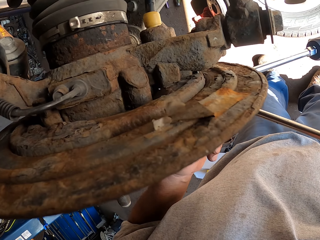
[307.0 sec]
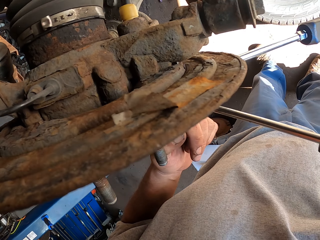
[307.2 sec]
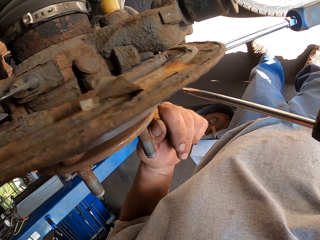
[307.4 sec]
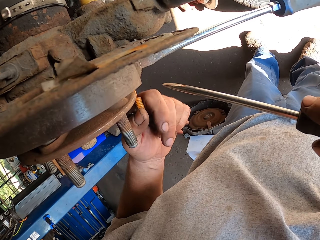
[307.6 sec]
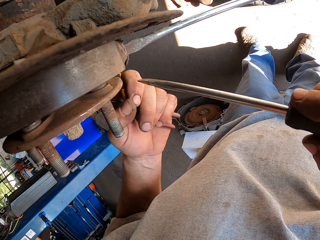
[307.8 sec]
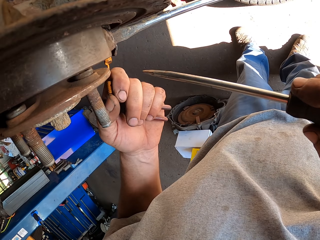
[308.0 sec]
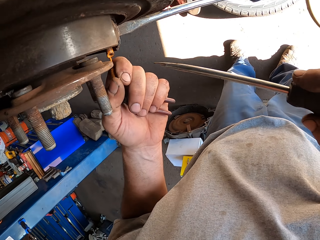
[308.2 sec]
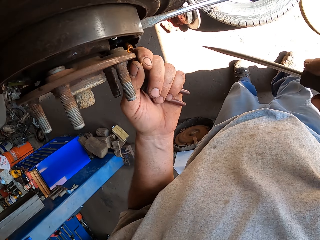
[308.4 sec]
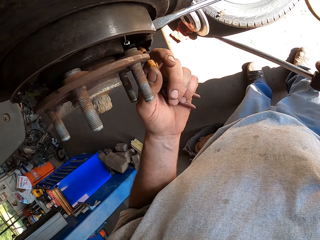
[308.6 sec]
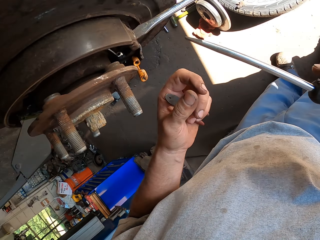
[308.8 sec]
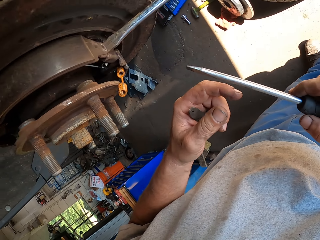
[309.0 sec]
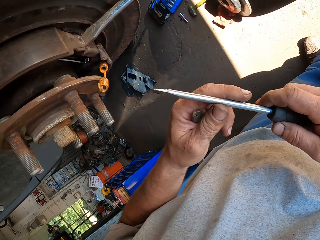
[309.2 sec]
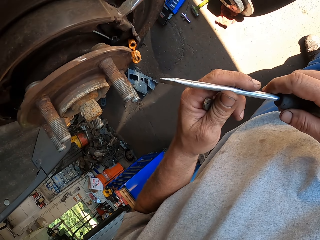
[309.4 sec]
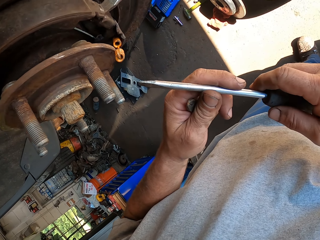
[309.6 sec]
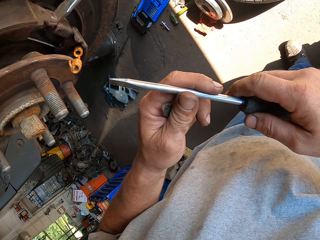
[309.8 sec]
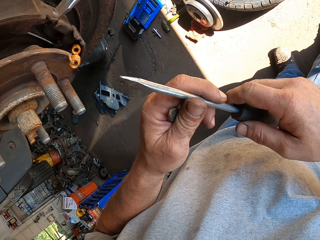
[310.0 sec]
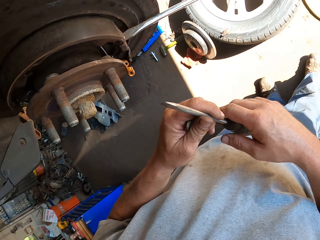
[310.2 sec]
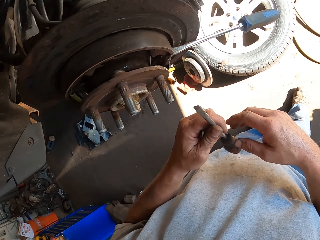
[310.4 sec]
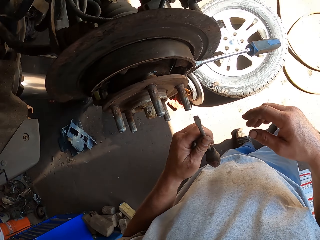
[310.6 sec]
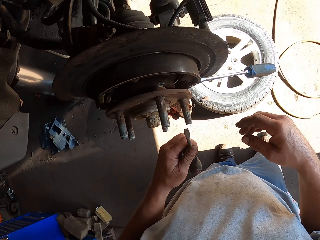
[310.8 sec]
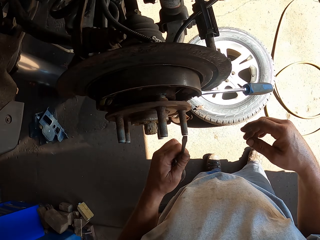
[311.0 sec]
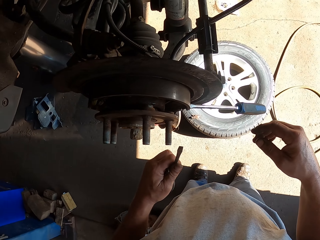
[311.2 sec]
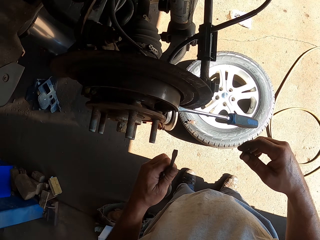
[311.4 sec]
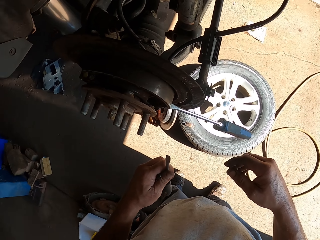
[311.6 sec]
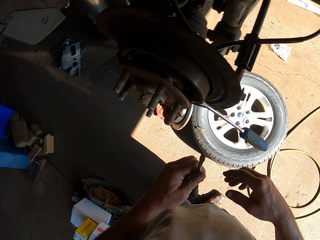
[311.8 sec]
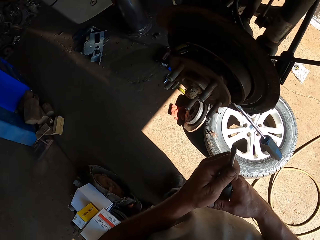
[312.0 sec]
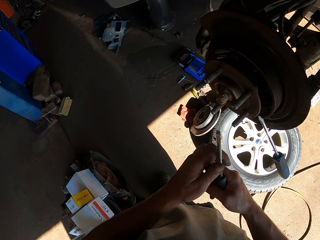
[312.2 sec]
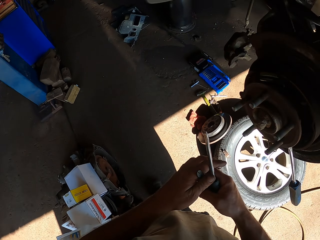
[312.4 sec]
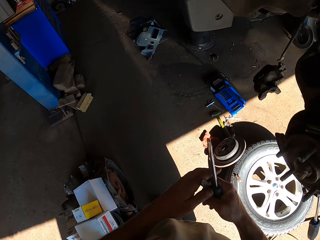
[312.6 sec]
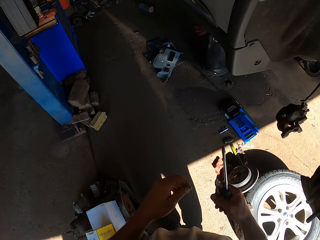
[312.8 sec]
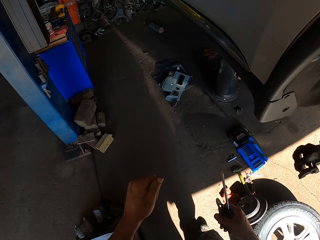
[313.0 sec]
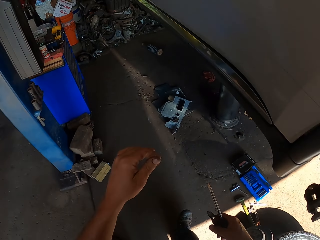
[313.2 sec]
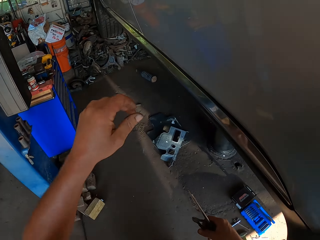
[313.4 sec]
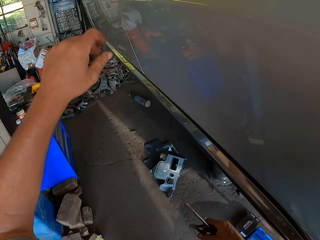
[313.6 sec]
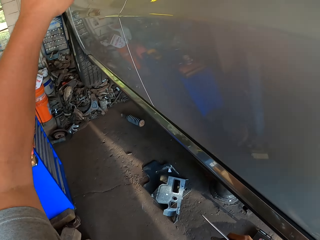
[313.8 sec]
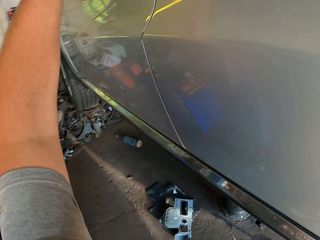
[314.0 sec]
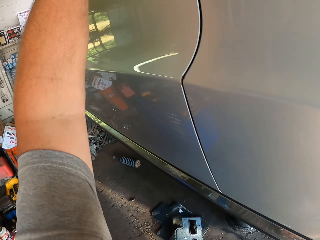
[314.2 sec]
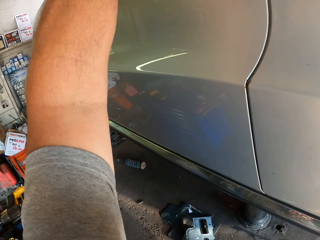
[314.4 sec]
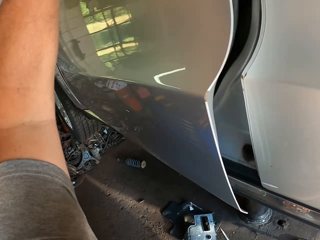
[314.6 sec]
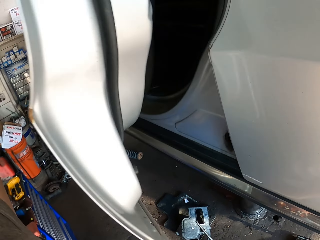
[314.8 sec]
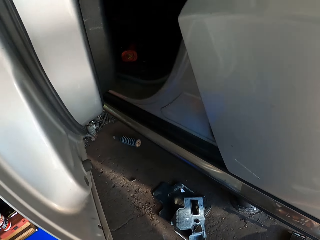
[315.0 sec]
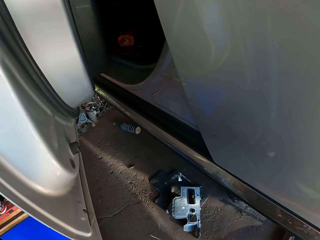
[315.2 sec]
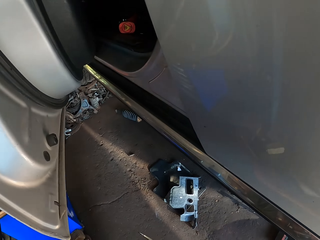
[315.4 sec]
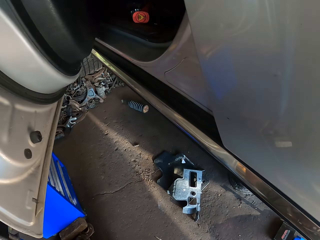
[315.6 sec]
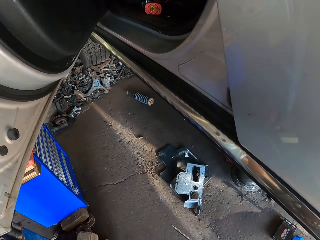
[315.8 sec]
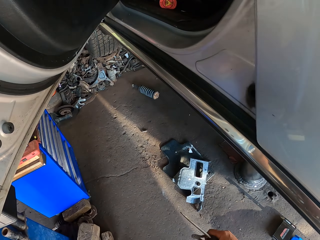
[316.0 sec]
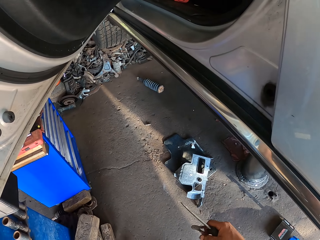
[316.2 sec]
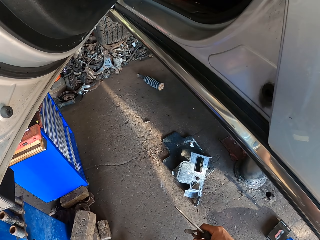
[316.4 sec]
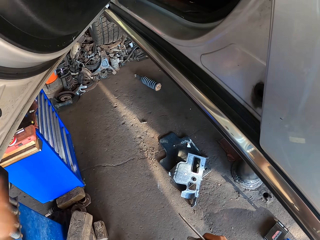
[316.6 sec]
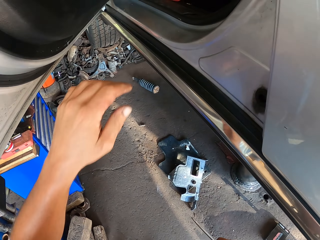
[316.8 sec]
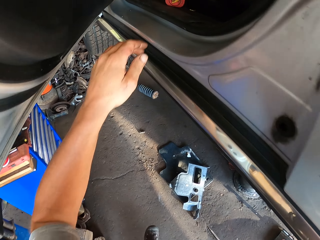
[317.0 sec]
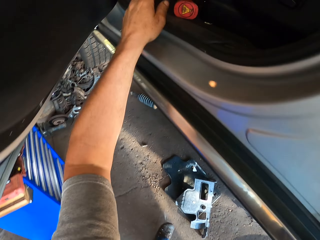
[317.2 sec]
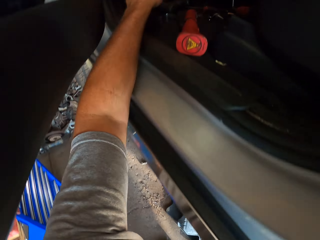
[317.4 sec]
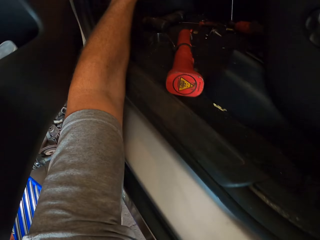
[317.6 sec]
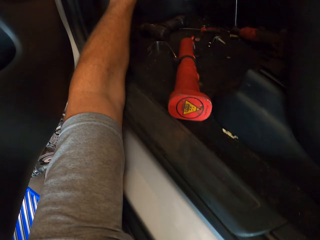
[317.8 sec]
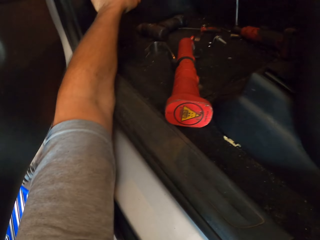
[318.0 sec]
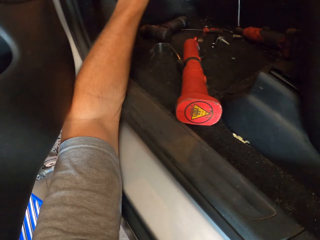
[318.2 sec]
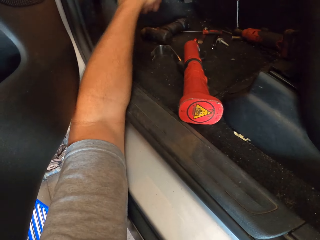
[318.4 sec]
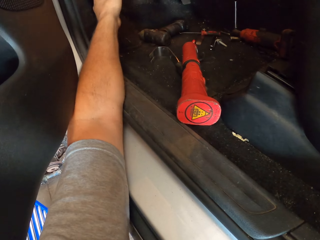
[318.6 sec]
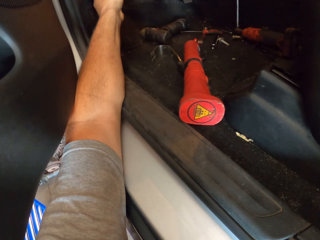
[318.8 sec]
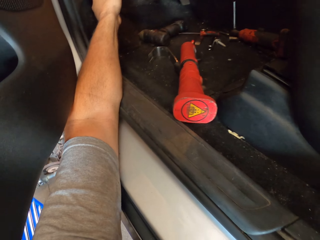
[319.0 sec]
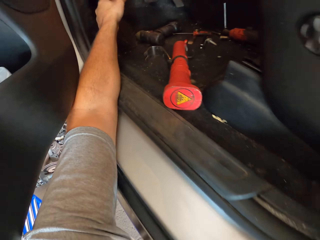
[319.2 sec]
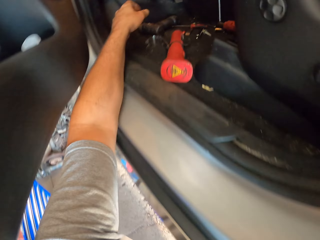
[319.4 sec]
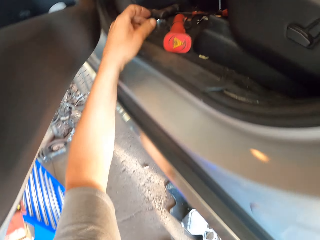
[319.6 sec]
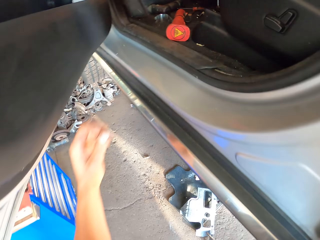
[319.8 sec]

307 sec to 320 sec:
The camera wearer holds a screwdriver with both hands. He walks around in the room. He opens a car door with the left hand. He puts his hand in a vehicle.

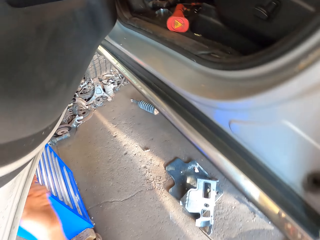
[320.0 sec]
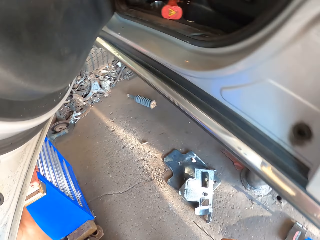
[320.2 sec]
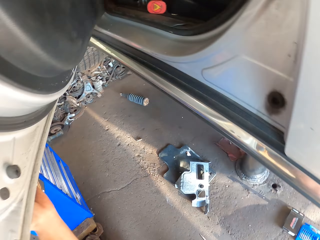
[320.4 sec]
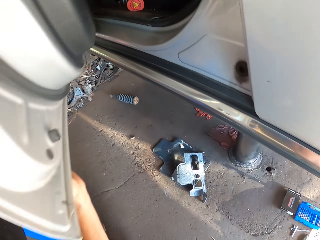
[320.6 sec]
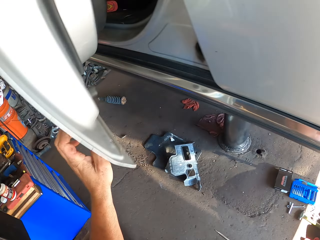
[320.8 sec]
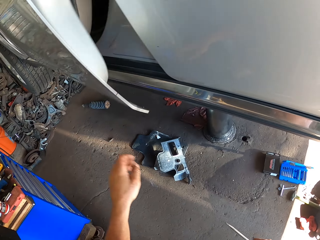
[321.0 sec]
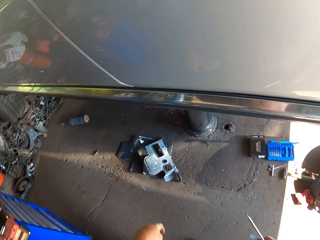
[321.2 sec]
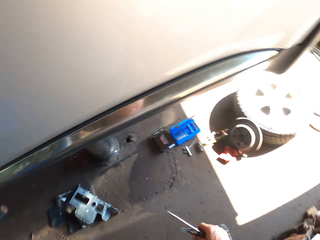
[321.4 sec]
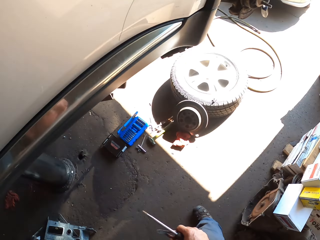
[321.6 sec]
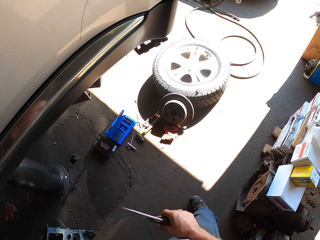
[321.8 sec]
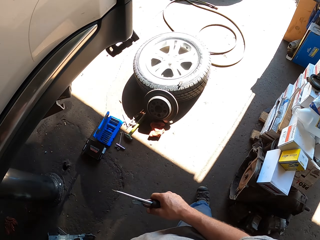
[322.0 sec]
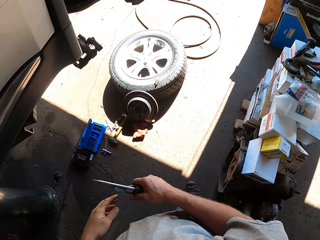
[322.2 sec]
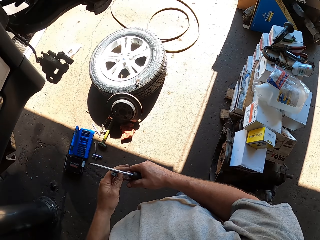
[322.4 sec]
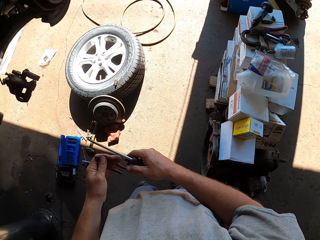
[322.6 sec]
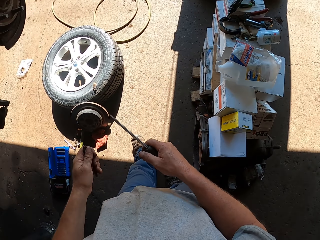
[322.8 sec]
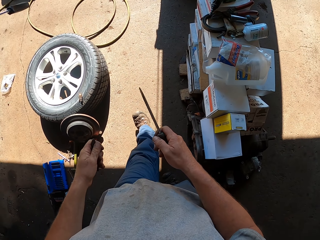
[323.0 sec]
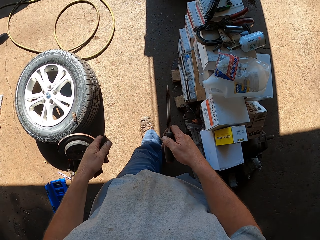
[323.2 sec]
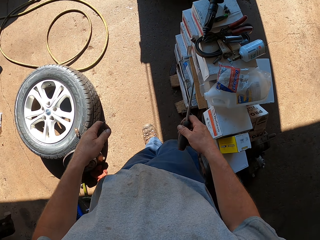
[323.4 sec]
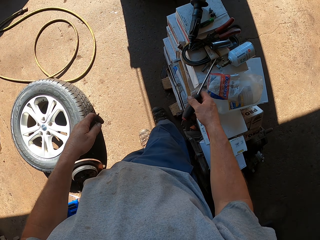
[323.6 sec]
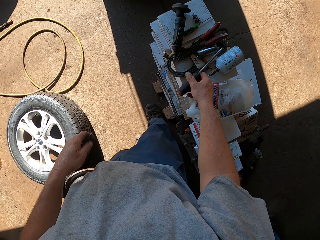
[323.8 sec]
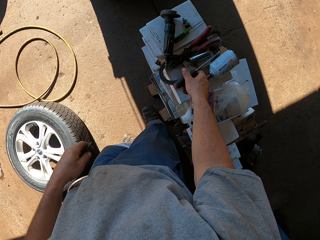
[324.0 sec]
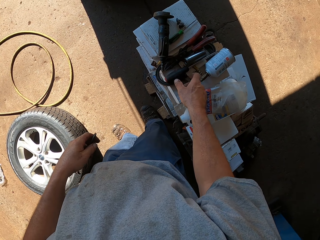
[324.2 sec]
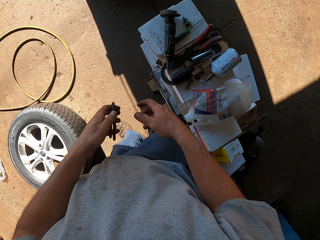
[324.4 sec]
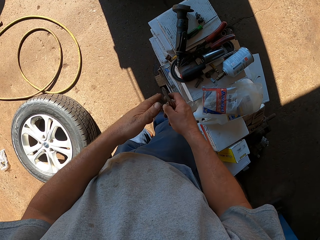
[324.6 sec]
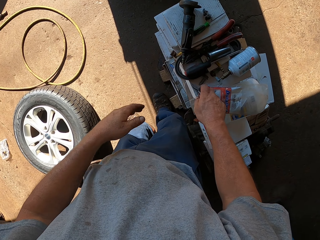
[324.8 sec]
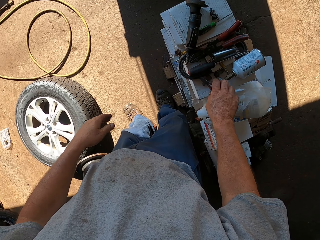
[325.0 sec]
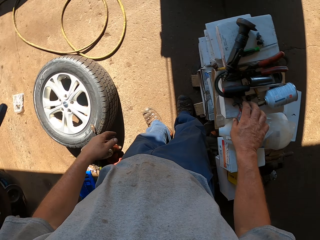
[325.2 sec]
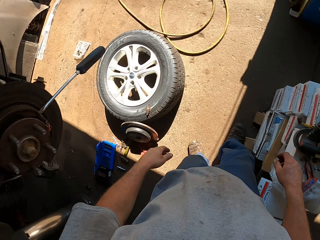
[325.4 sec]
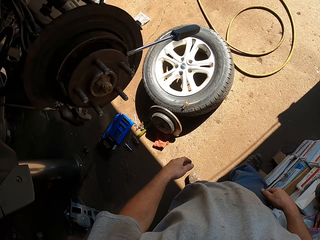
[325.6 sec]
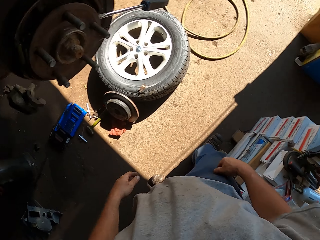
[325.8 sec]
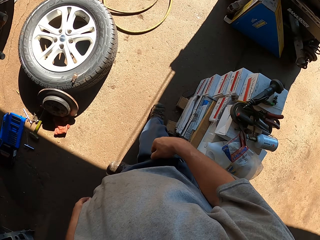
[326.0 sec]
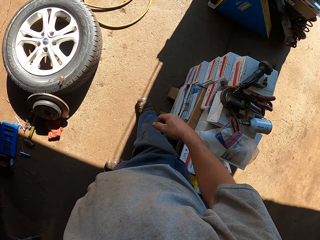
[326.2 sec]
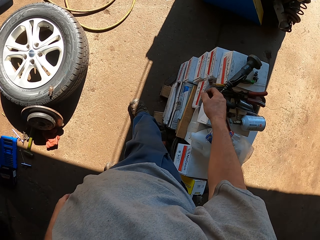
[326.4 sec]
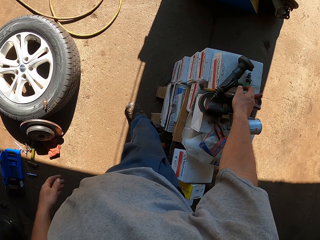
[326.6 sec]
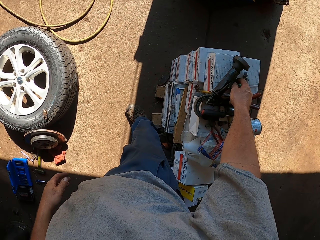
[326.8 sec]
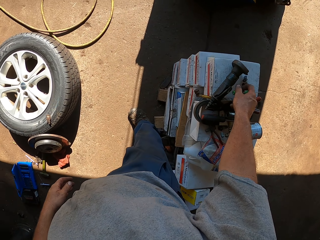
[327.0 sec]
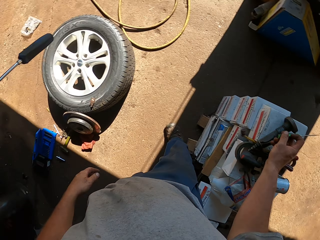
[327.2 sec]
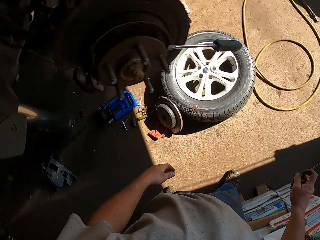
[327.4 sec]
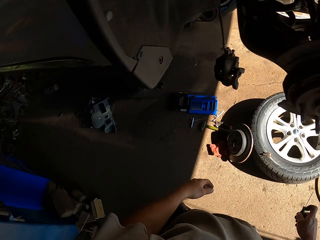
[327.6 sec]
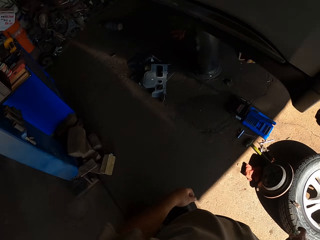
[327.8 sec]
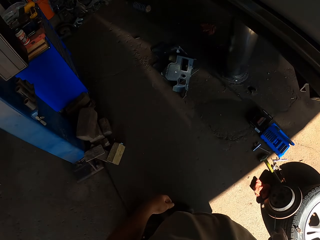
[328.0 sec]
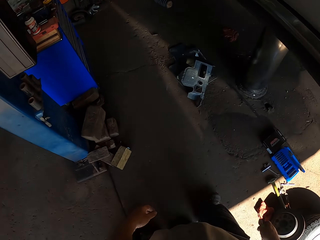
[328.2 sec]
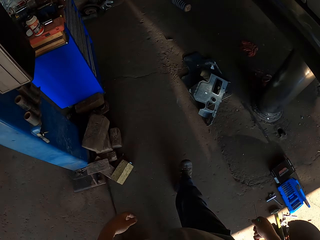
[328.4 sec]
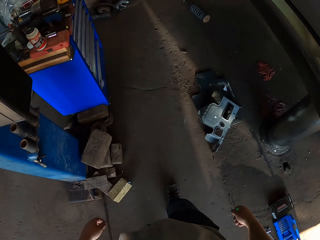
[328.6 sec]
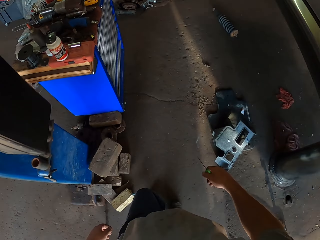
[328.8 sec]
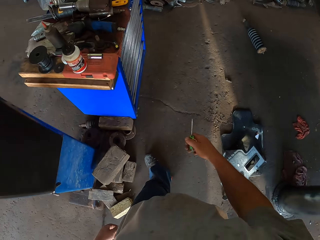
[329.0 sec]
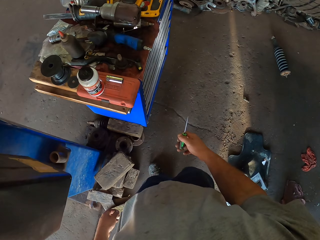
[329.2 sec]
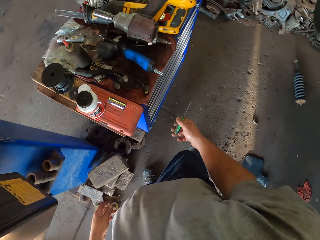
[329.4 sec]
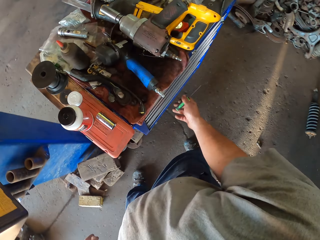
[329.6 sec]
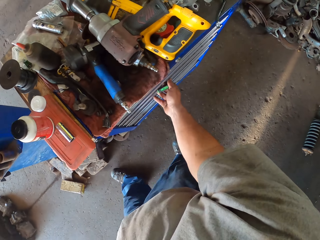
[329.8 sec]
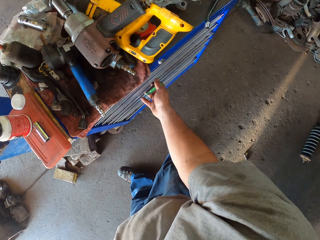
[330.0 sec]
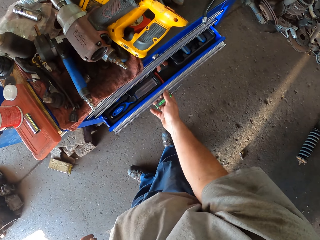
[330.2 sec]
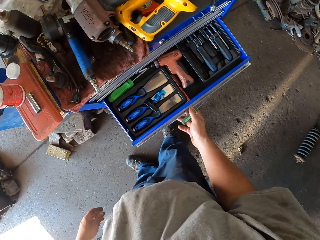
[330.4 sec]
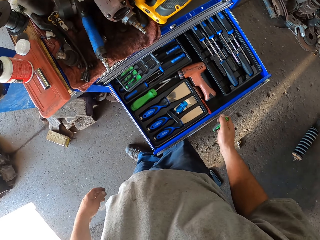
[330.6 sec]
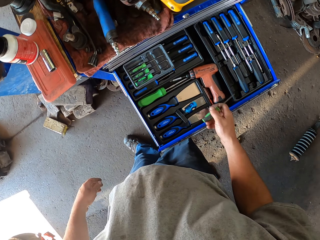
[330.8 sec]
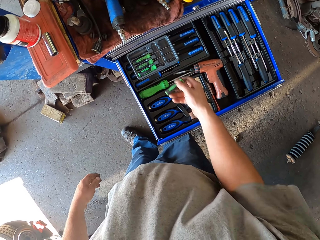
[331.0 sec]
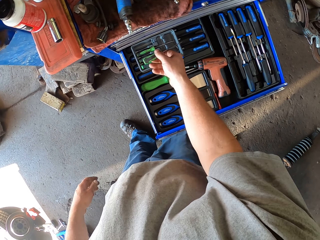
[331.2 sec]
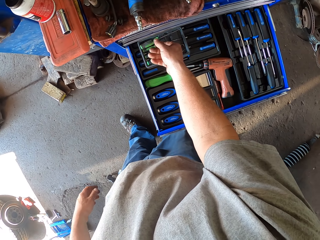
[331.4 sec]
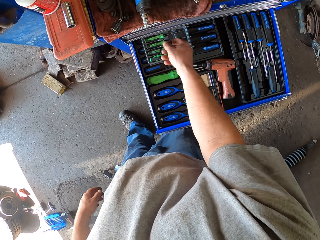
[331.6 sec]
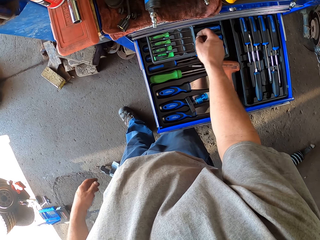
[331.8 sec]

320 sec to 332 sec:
The camera wearer closes a car door with the left hand. They walk around the garage. They place a screwdriver on the table or shelf. They place pliers on the table. They pick up the screwdriver with the right hand. They walk around the garage. They open a drawer on a drawer tool box.
